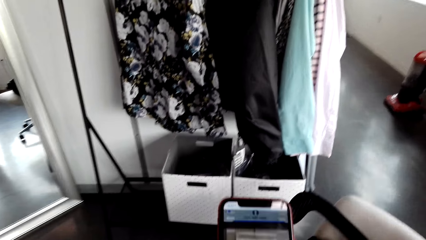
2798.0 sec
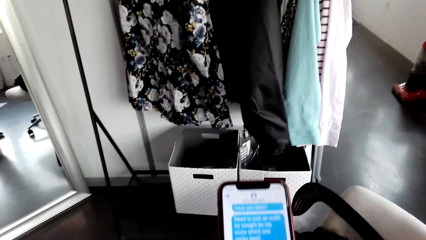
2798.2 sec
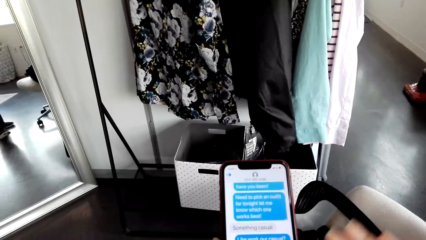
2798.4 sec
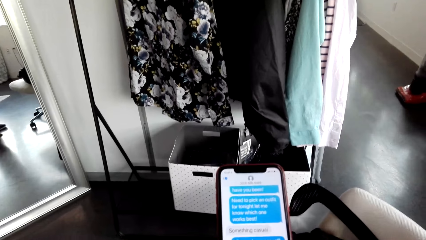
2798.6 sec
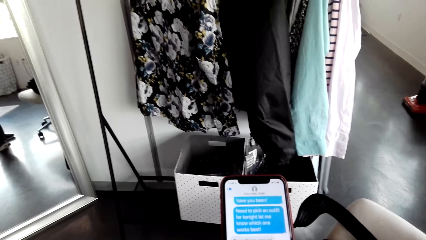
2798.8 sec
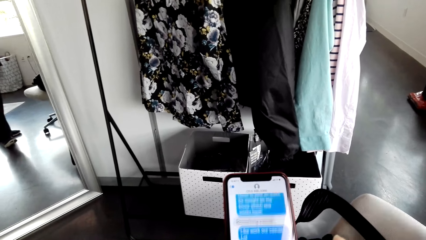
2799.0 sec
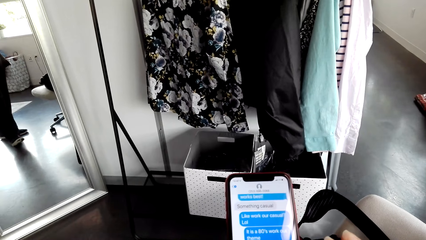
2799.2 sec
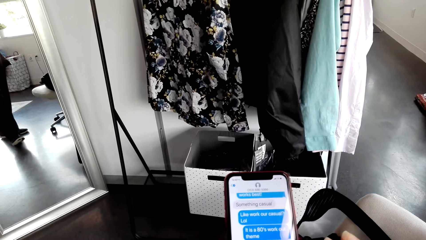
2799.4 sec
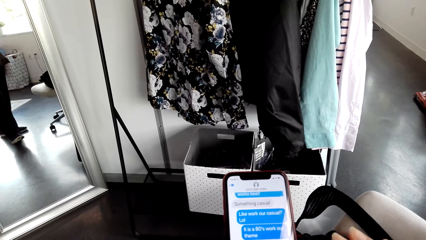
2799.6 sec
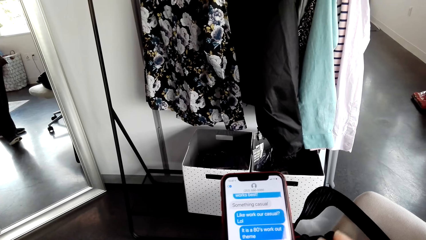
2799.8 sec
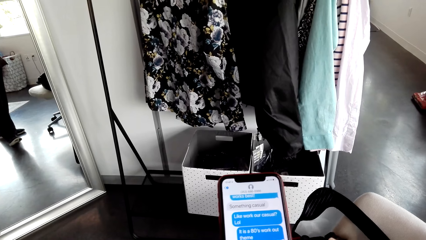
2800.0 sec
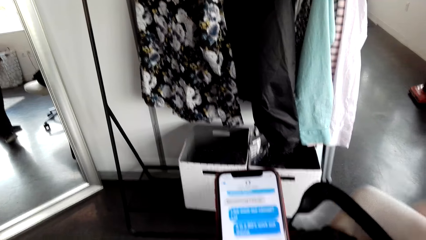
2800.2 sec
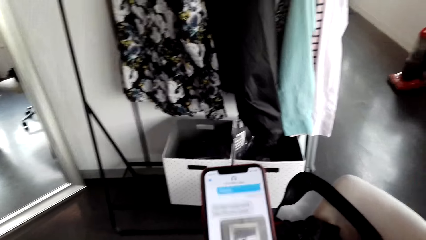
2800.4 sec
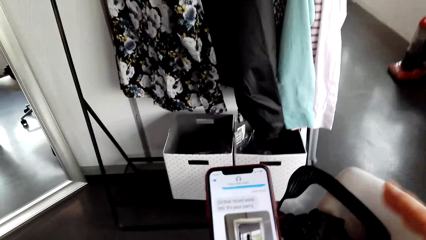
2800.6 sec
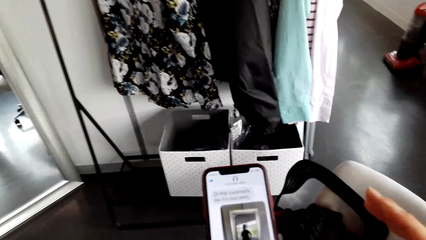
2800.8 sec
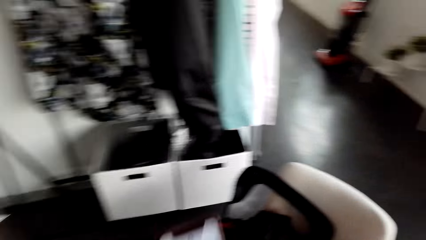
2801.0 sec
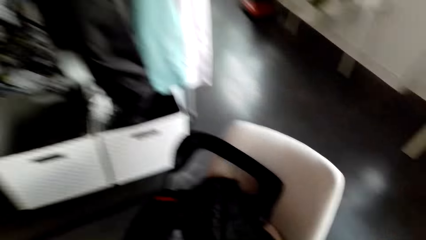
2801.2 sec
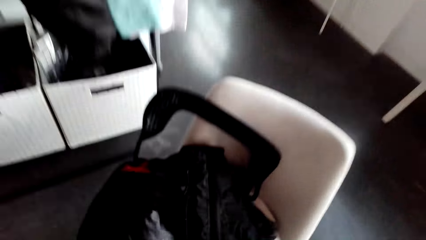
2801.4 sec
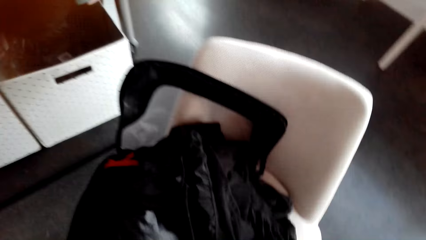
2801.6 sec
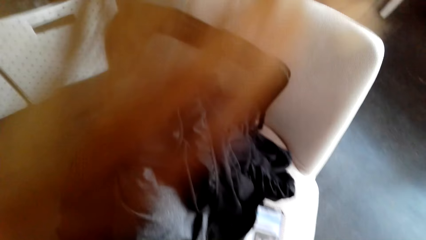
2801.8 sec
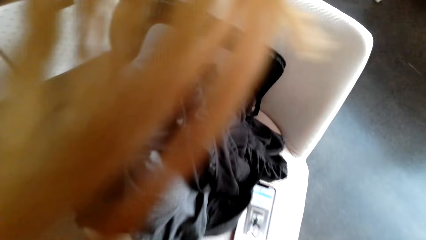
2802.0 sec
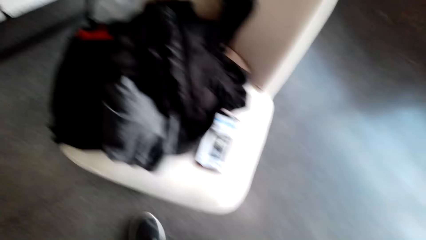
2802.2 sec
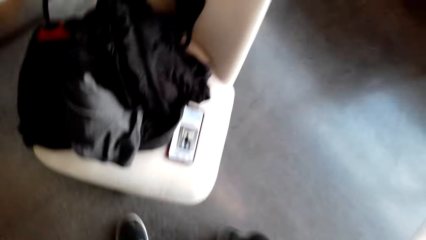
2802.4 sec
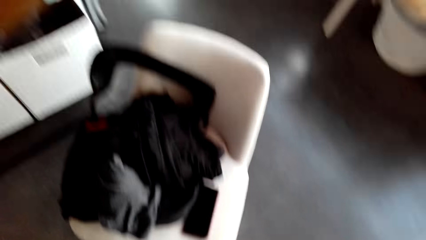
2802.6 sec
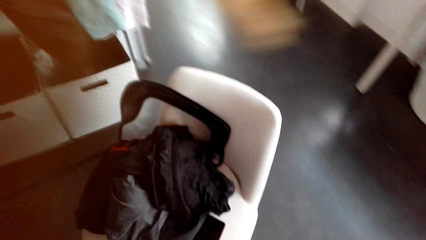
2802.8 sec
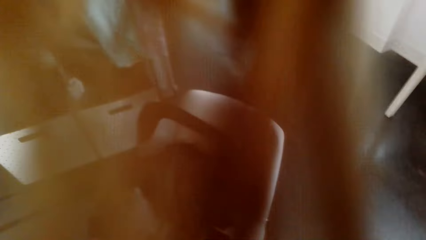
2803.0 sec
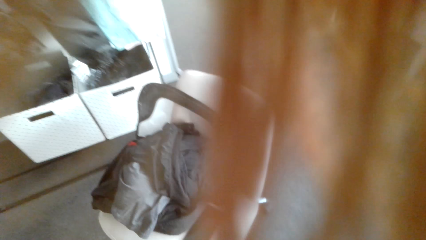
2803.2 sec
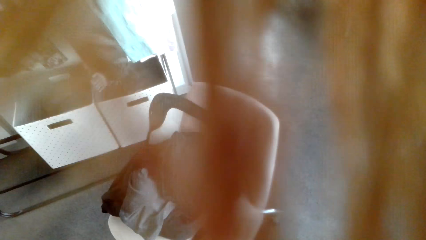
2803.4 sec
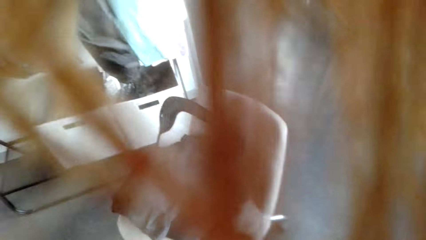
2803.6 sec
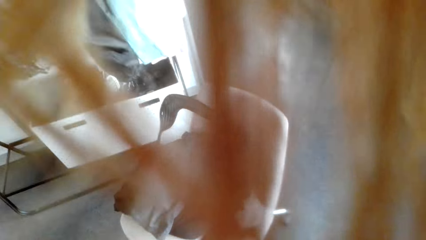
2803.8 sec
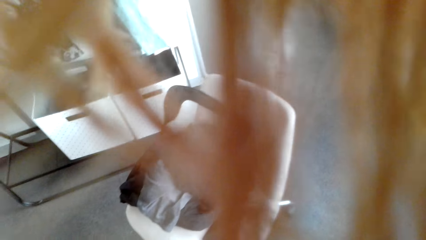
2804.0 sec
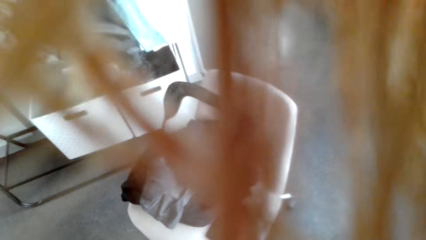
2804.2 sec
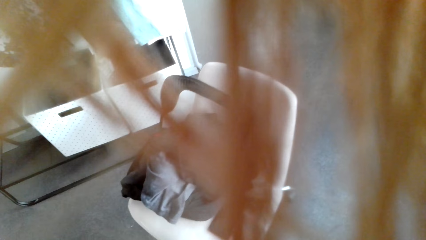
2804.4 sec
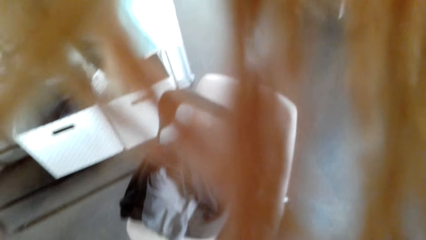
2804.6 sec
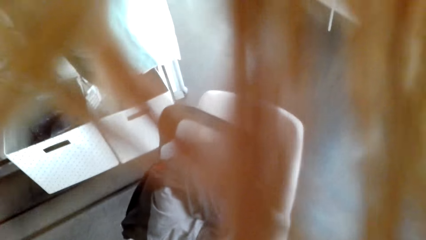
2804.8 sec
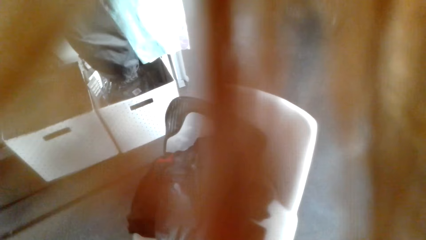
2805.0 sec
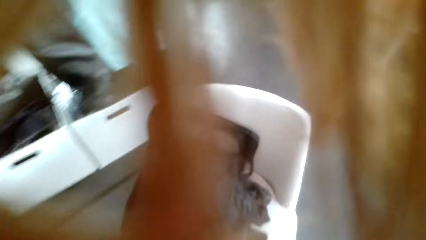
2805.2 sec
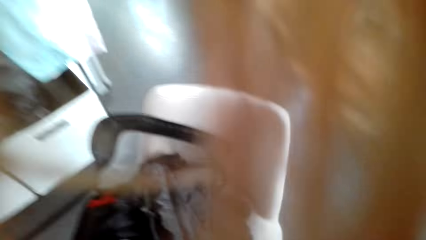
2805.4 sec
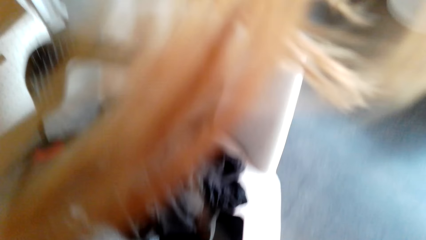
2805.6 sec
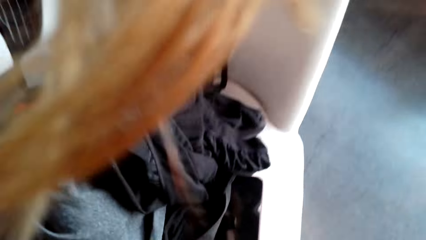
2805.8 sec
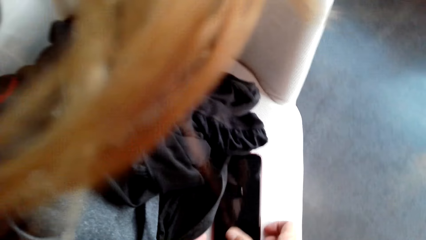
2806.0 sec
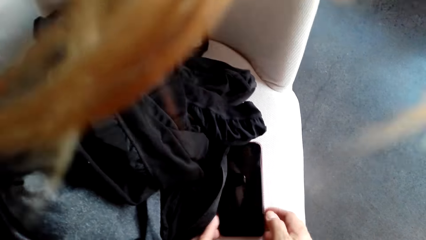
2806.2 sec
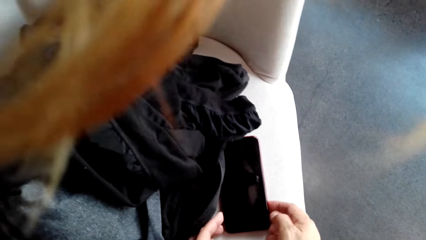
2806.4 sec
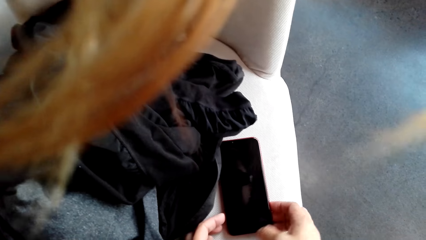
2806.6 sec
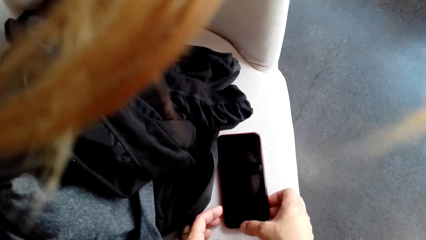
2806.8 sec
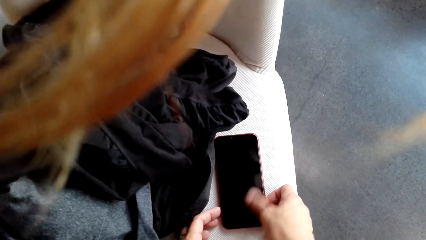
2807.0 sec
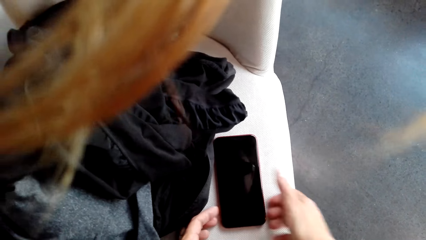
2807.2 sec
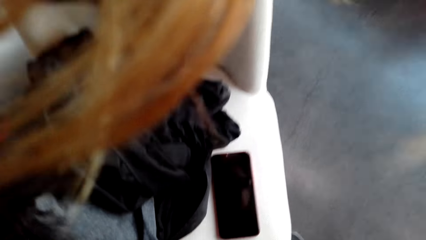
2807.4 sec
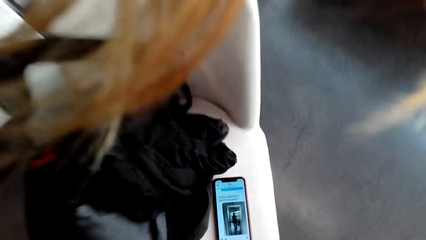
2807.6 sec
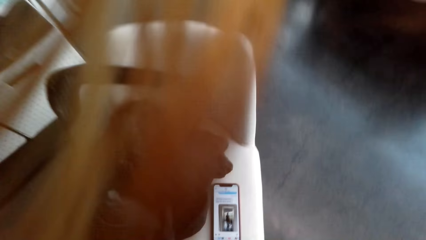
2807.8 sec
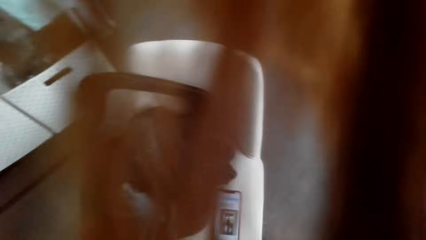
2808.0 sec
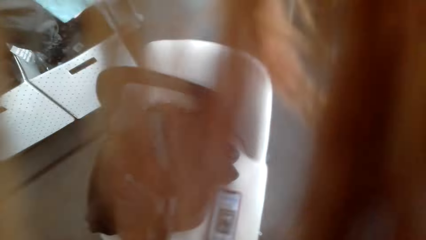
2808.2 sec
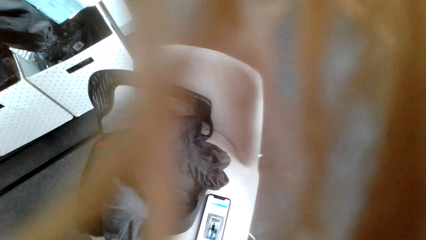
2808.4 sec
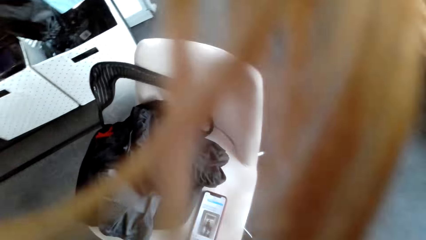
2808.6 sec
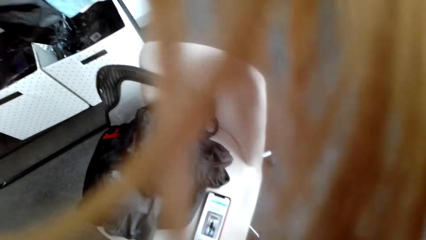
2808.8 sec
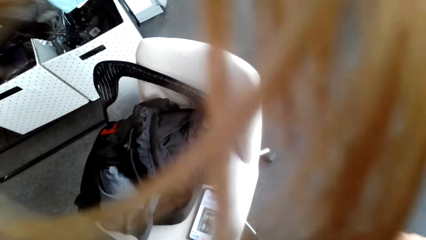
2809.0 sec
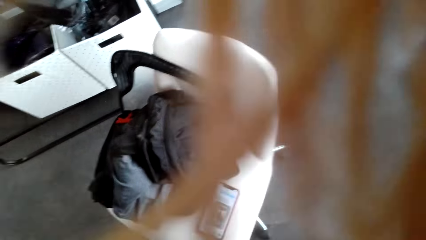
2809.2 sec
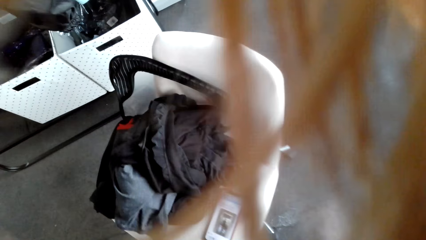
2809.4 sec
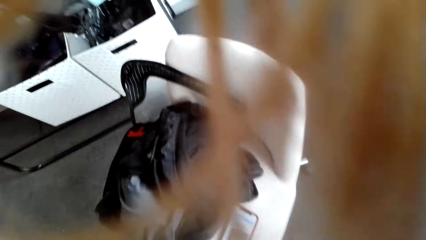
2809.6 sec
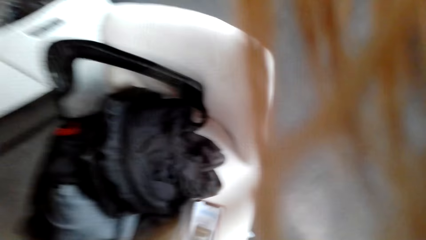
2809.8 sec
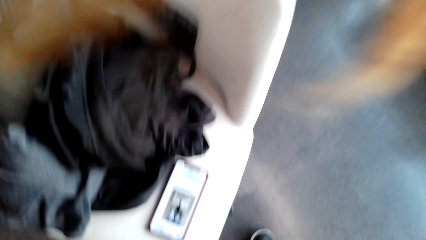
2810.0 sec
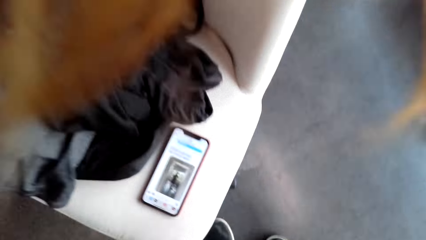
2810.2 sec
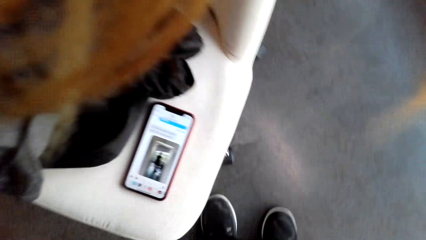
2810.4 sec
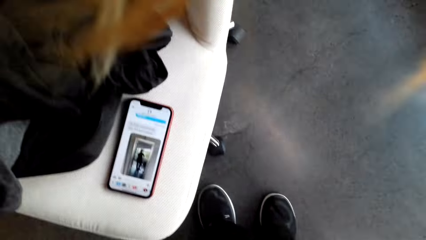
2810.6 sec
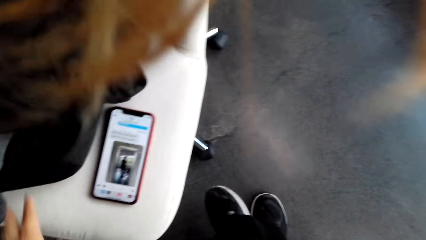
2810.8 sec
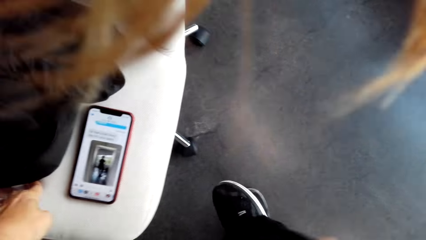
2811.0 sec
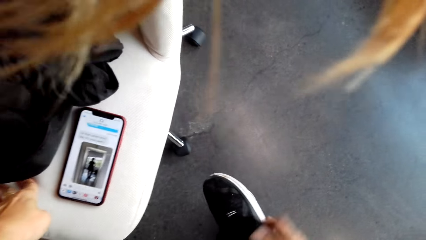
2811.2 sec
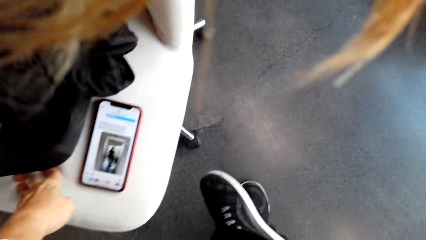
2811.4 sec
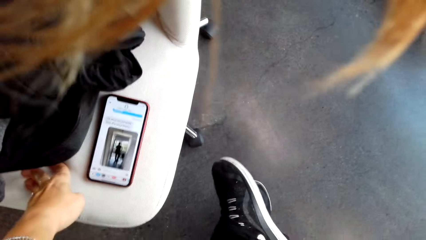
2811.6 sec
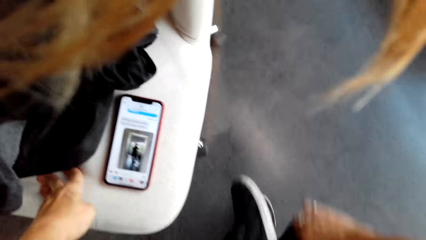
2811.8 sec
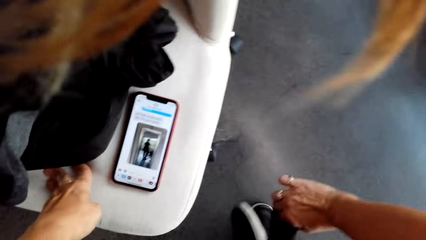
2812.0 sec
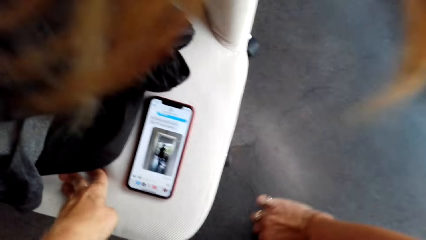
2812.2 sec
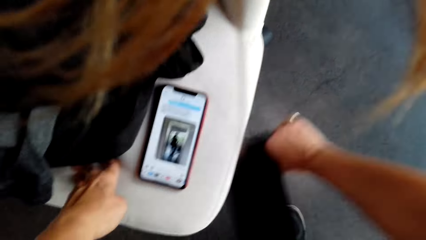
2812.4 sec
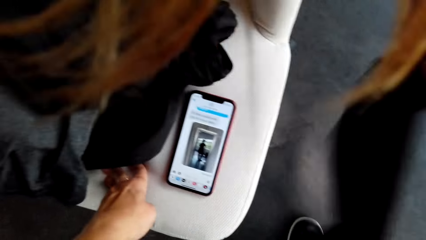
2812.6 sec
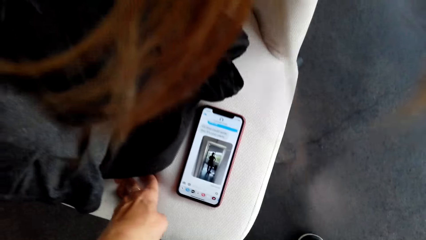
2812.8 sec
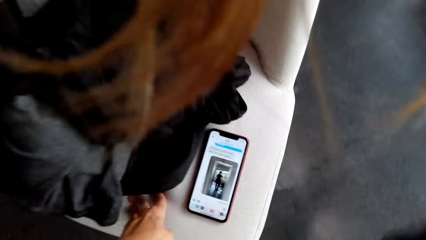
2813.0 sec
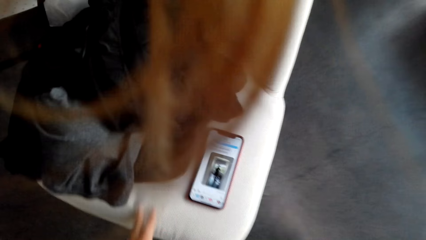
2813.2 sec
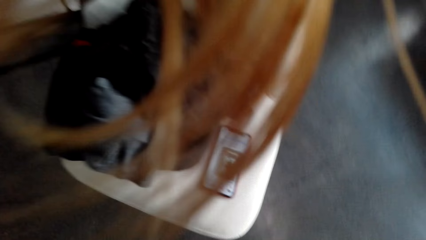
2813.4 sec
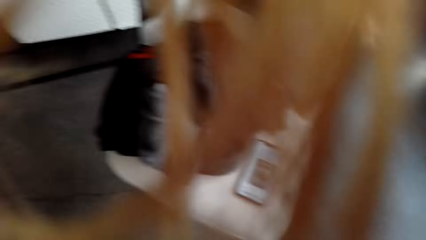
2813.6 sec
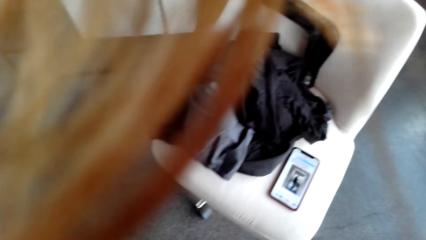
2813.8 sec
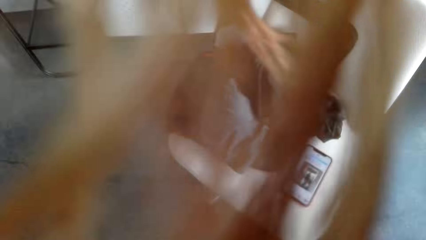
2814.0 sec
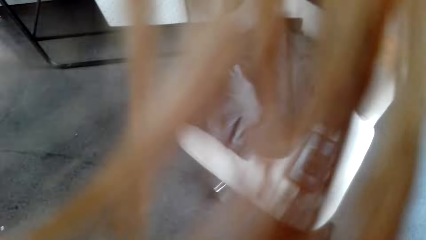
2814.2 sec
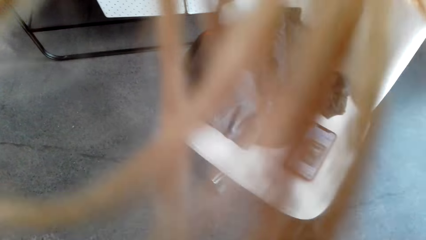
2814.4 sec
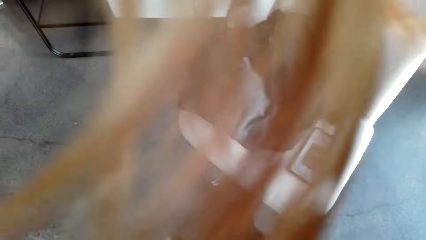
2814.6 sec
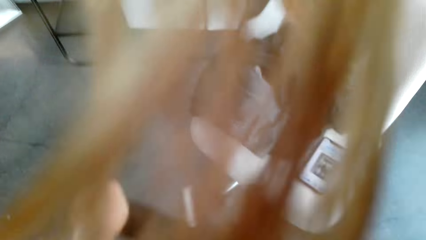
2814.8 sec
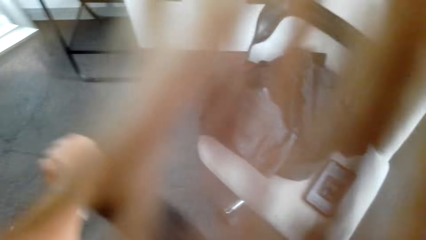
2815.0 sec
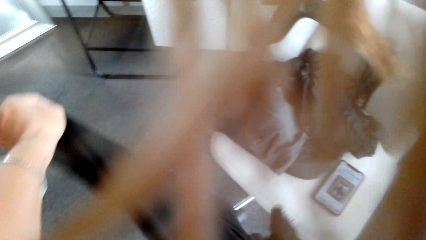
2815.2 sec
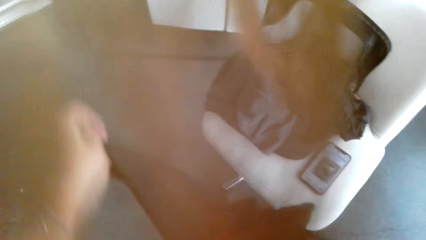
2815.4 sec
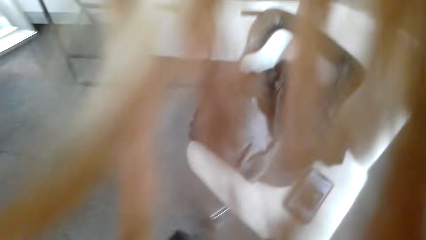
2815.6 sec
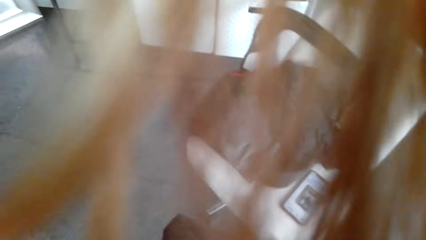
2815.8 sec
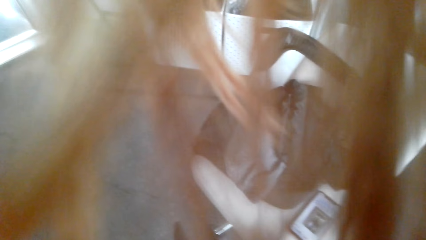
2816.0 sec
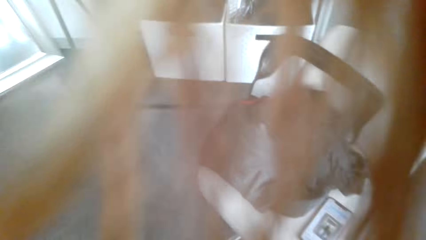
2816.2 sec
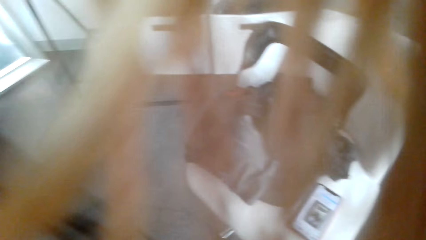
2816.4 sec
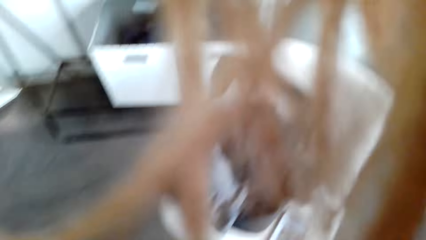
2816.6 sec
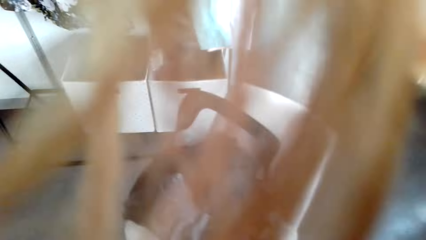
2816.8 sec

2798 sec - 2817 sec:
The camera wearer scrolls the phone. They put the phone on the chair. They scroll the phone. They remove the shoes. They remove a trouser.
